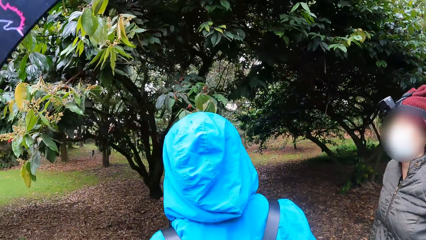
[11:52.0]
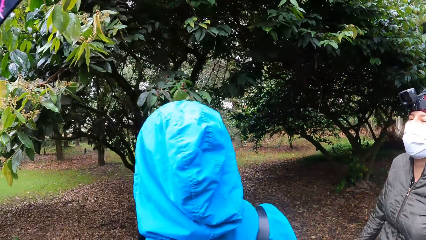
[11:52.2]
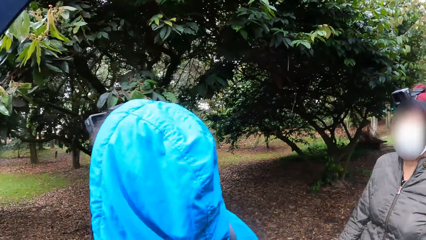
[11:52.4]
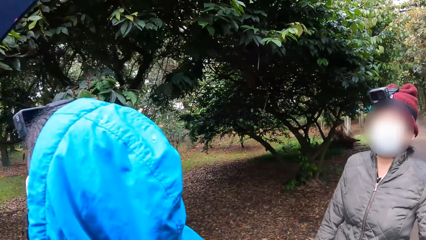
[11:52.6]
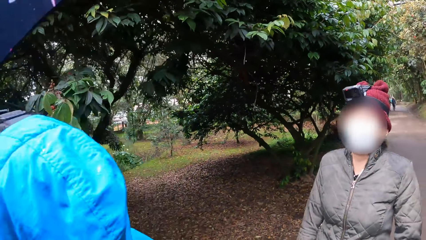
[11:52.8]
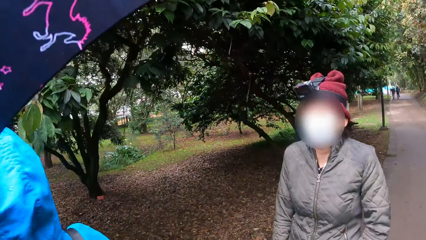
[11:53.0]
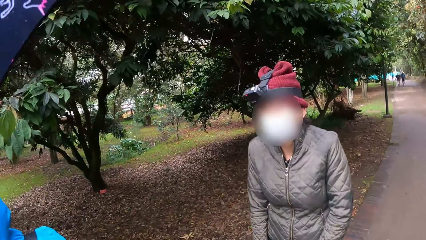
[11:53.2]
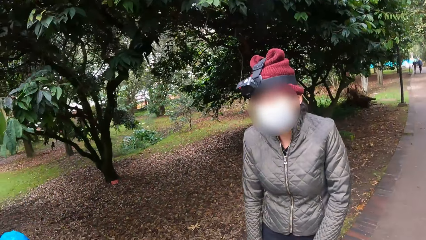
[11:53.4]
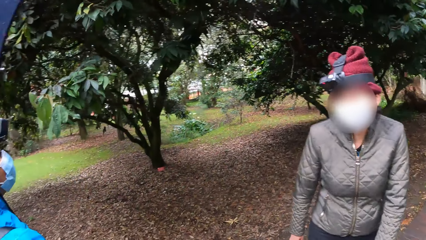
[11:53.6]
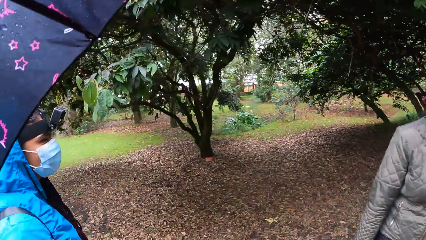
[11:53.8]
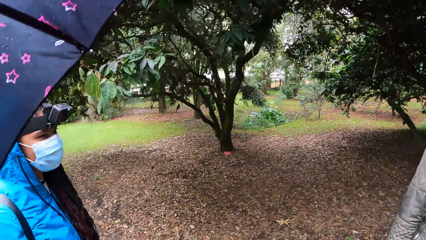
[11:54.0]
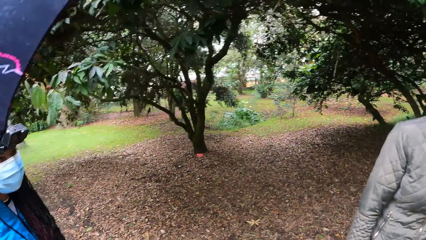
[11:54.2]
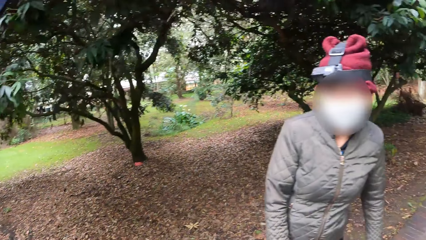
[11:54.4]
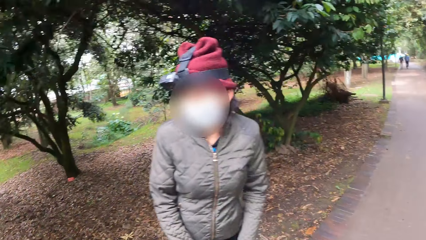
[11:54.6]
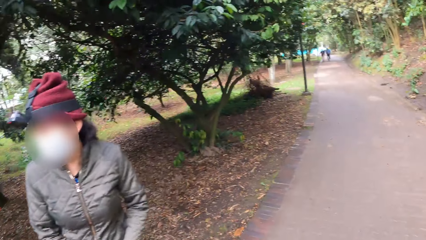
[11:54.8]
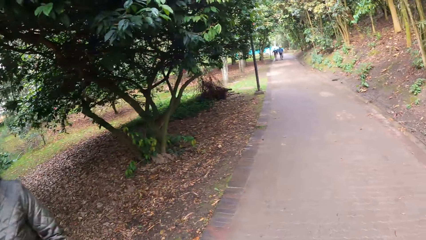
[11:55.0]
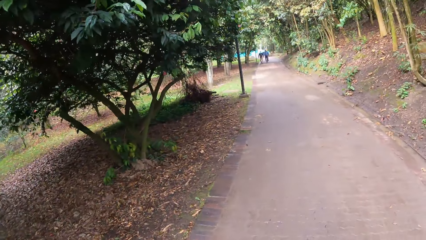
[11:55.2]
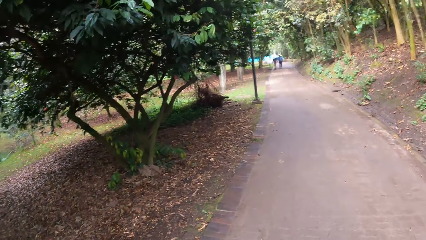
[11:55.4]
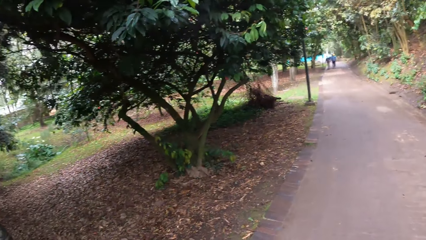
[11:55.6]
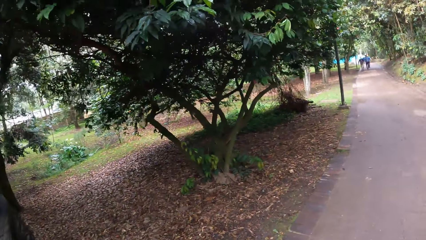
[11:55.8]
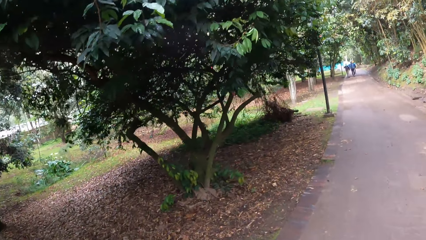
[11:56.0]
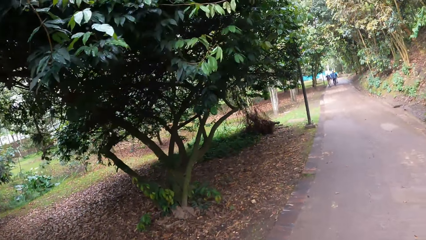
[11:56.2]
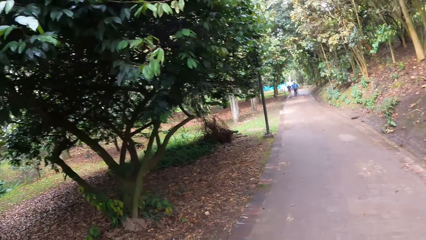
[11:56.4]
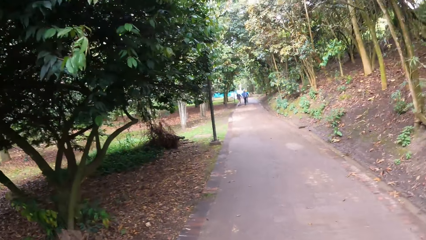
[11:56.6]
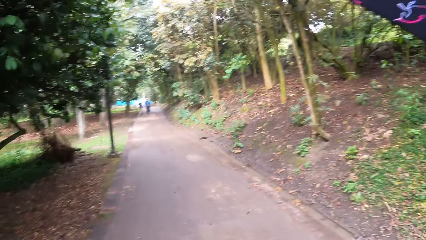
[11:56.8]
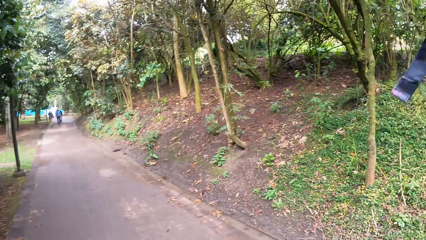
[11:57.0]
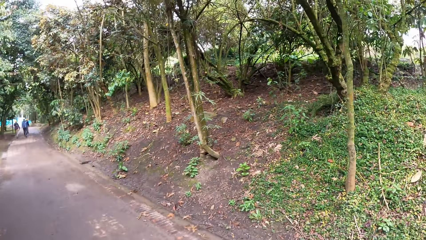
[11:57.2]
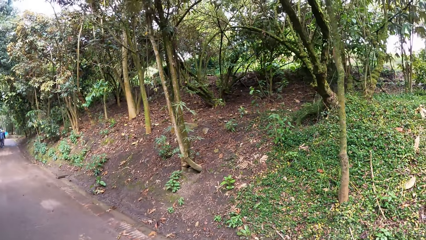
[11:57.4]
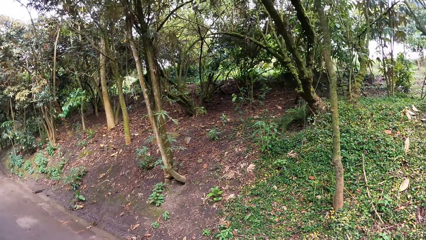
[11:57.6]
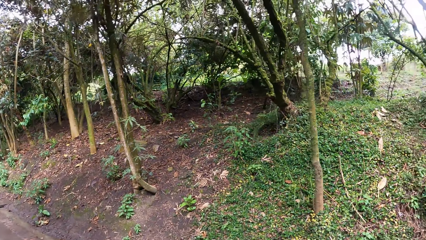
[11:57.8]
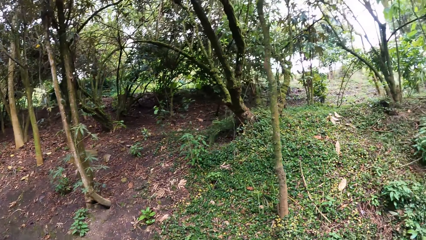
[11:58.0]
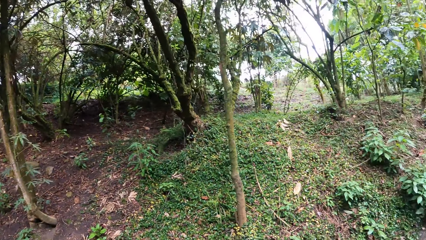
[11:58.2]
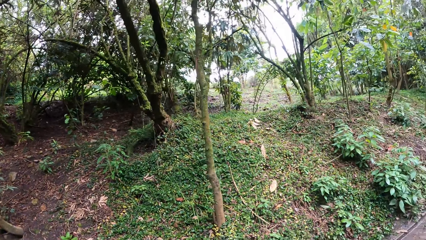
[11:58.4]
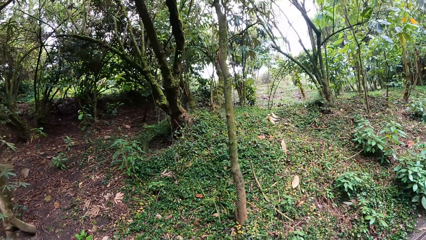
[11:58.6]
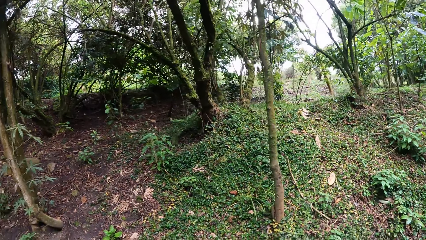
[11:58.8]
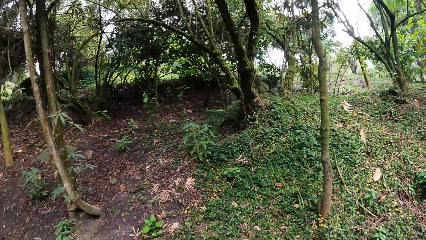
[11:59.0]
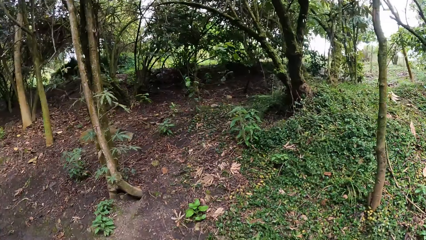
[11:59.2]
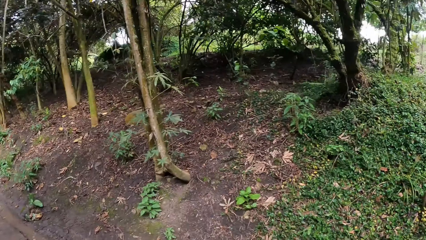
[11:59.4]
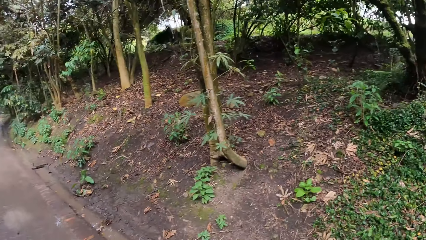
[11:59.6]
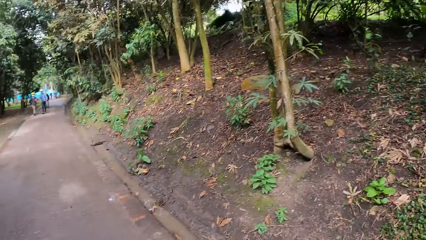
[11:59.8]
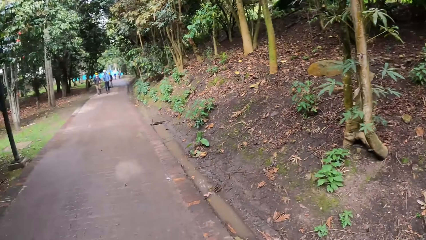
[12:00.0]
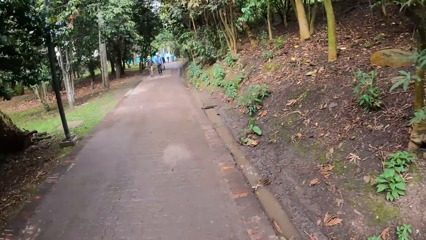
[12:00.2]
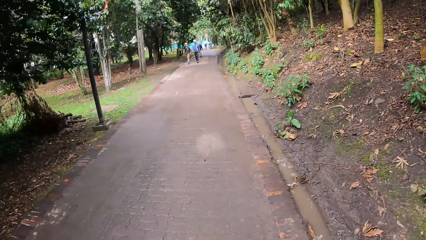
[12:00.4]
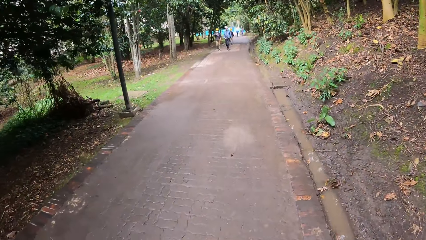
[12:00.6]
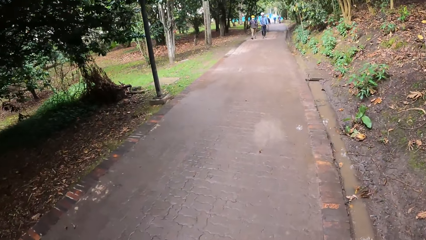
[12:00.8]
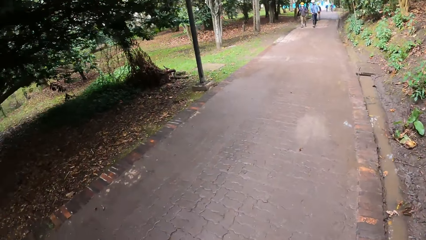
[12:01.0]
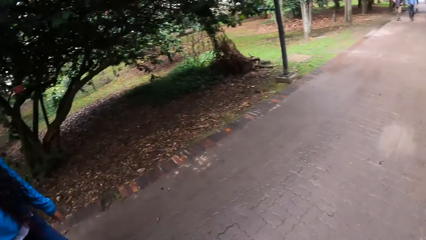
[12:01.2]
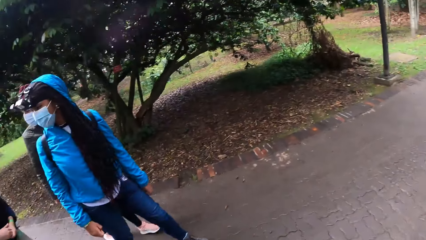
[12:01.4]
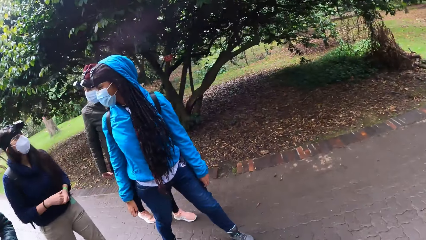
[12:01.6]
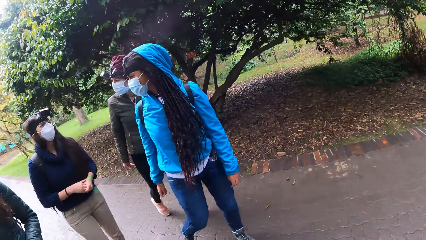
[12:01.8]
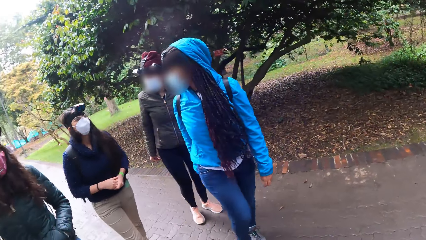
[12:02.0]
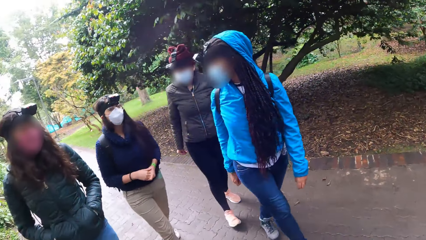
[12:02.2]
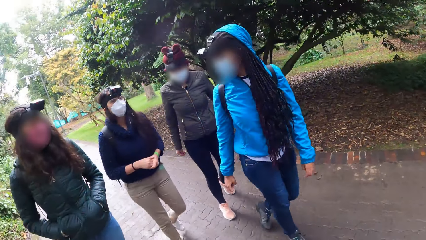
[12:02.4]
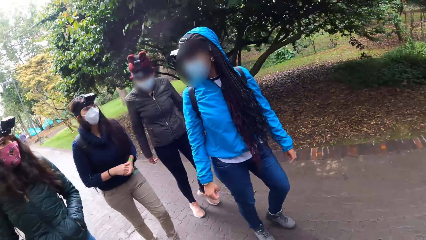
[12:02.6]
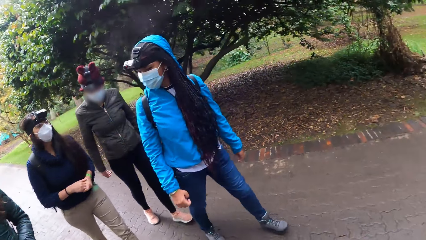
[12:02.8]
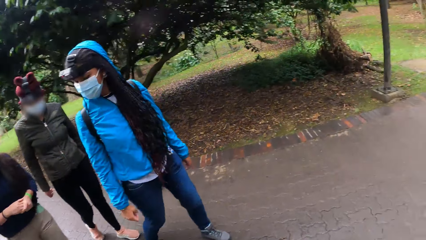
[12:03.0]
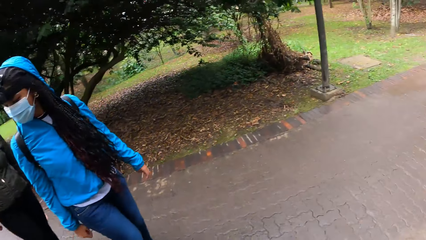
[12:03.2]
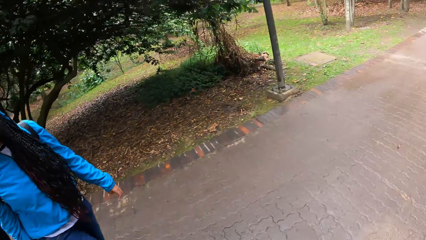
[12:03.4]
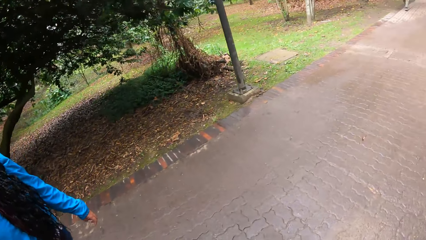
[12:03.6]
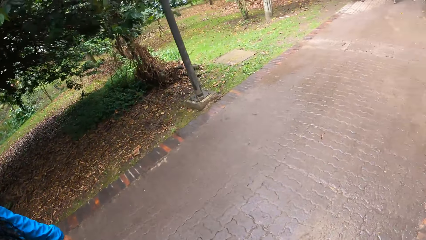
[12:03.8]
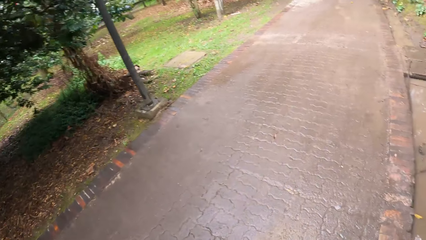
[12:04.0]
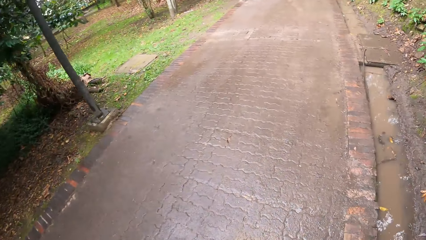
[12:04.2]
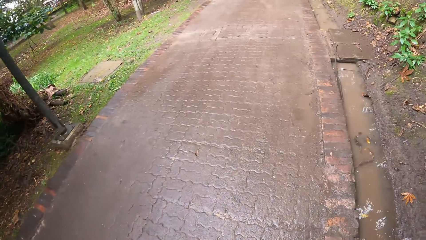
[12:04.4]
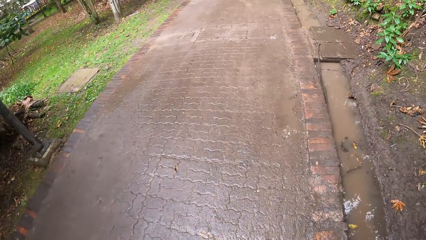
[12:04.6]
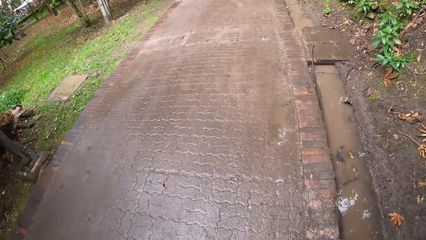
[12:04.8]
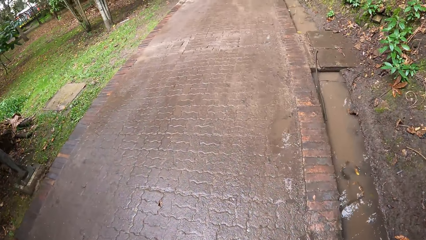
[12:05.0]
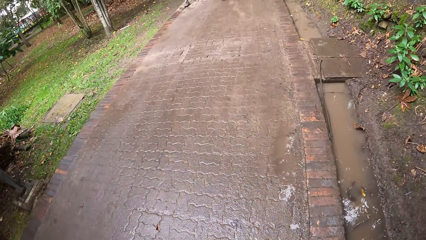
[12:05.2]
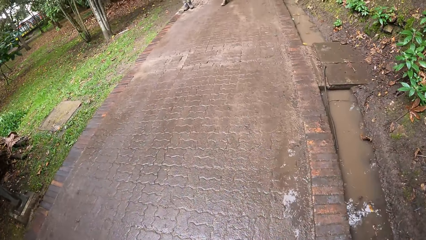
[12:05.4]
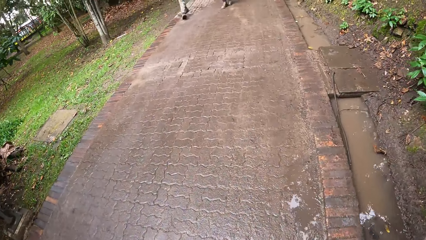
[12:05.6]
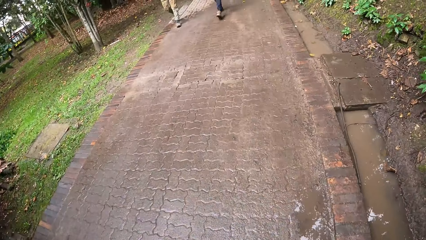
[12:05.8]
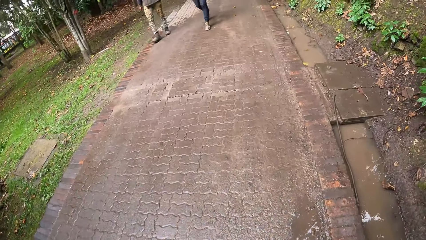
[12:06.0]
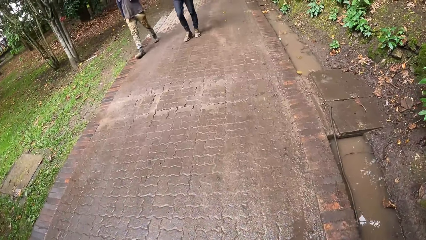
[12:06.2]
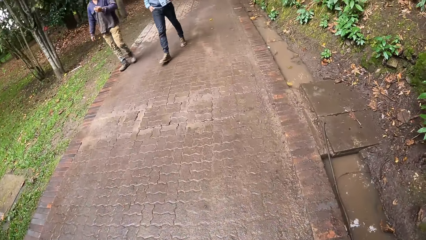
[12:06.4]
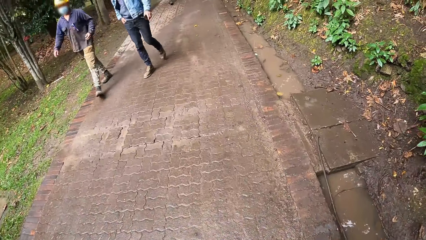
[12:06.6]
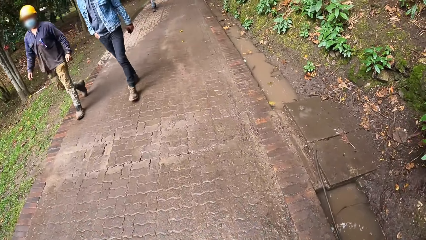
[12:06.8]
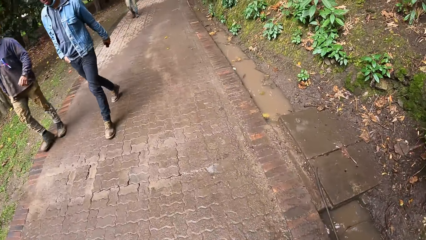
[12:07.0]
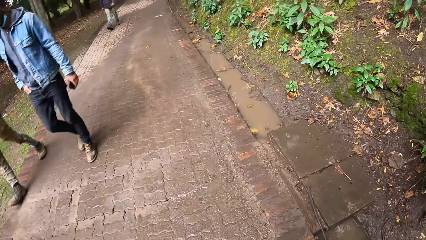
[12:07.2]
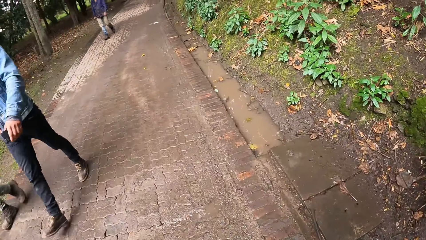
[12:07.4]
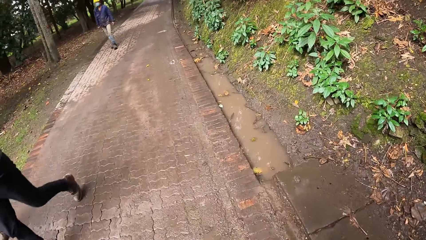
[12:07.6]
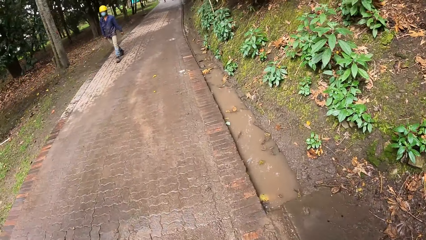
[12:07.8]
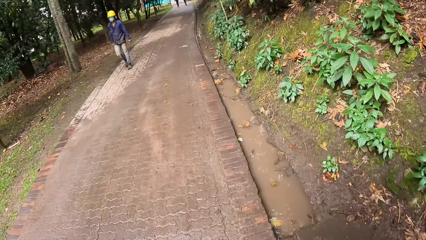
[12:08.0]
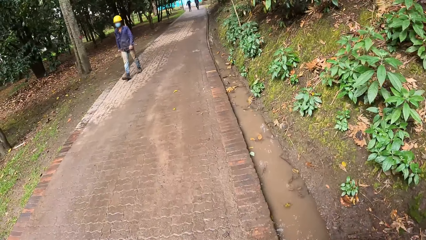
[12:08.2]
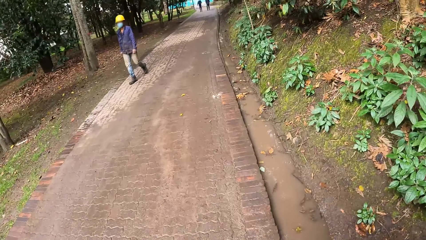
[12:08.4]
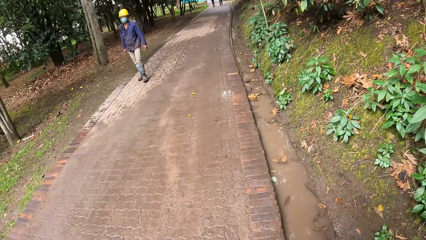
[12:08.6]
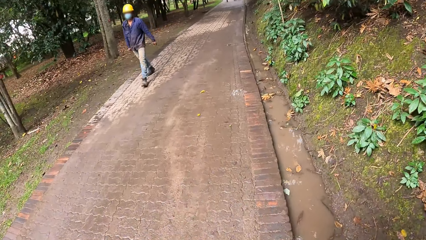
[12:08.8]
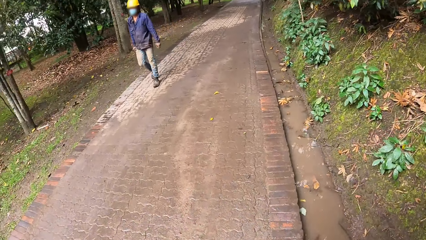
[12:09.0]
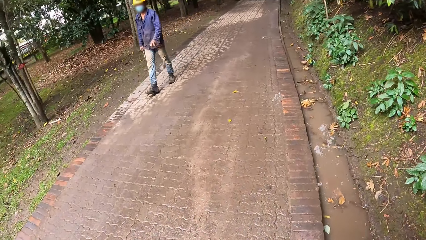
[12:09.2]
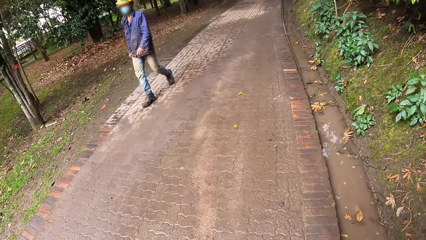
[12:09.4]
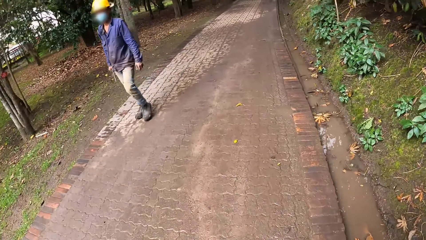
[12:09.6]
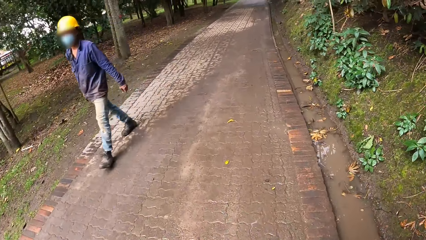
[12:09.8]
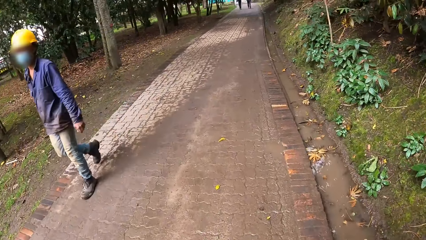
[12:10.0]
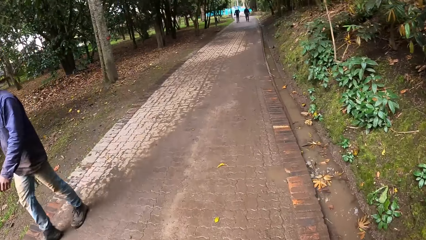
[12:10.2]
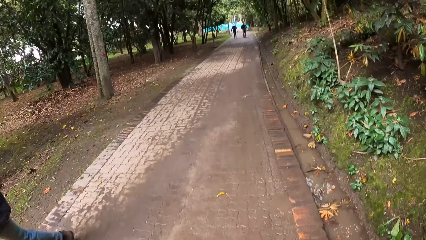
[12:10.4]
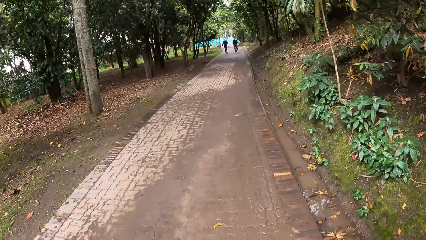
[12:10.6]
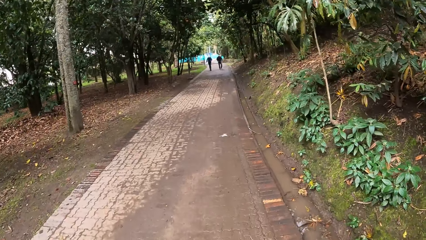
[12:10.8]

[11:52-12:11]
The camera wearer walks. They look to the side. They look backwards. They walk.
